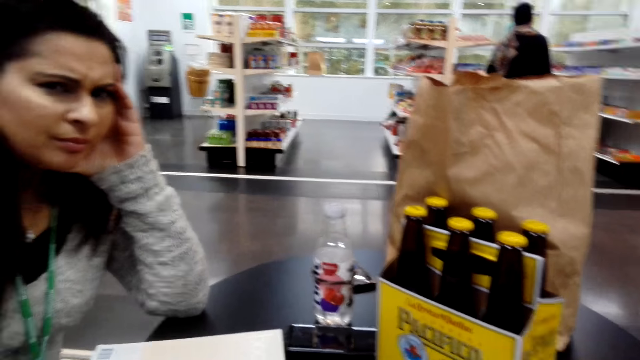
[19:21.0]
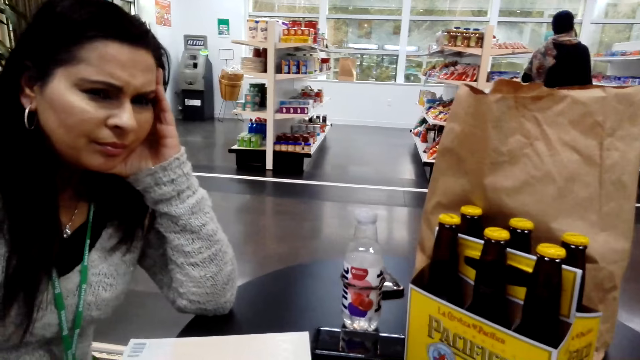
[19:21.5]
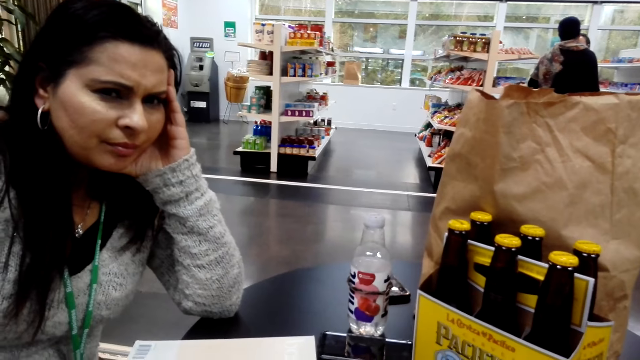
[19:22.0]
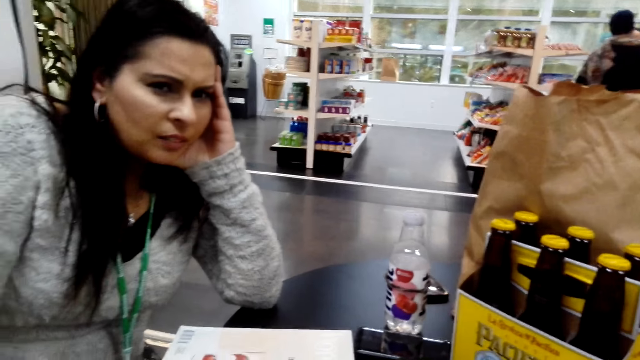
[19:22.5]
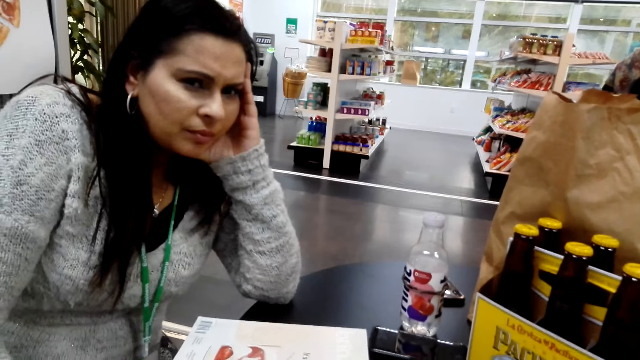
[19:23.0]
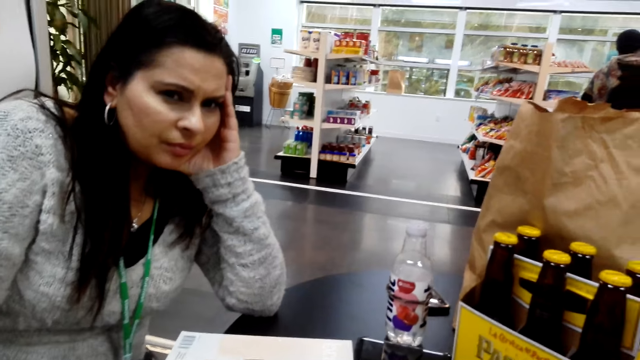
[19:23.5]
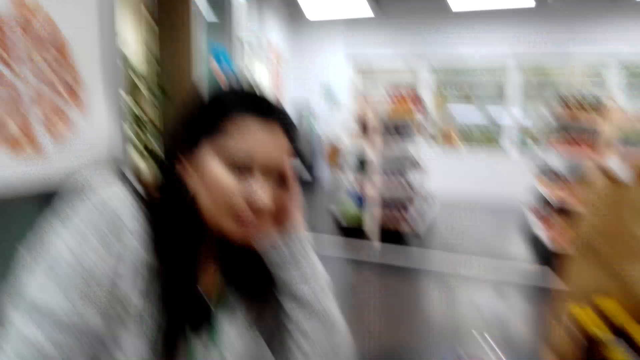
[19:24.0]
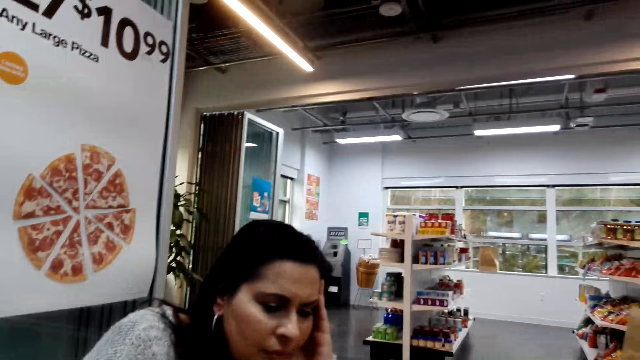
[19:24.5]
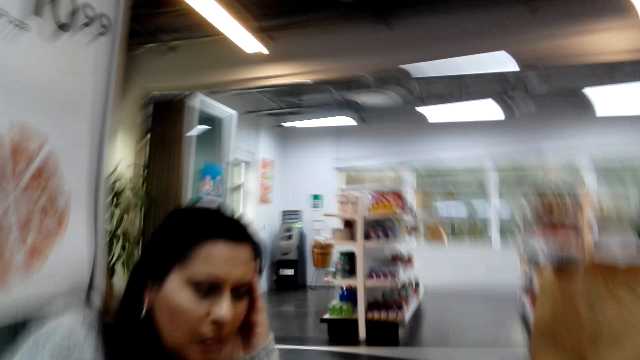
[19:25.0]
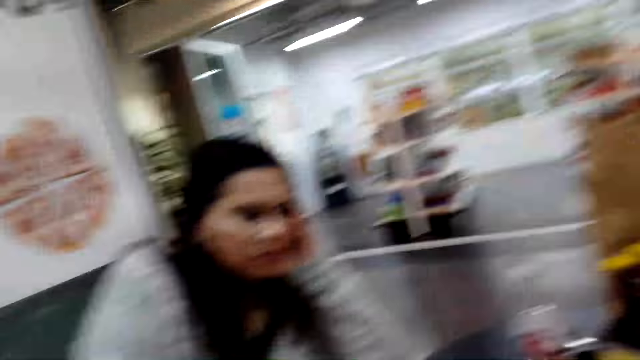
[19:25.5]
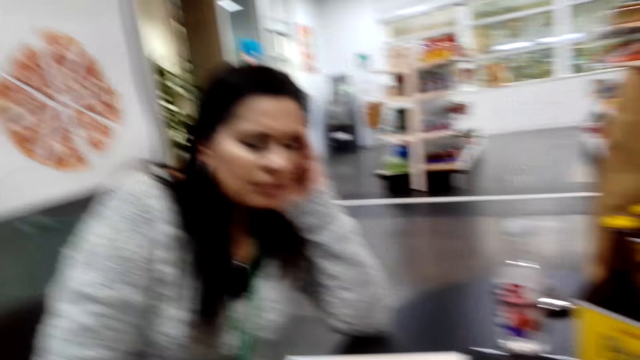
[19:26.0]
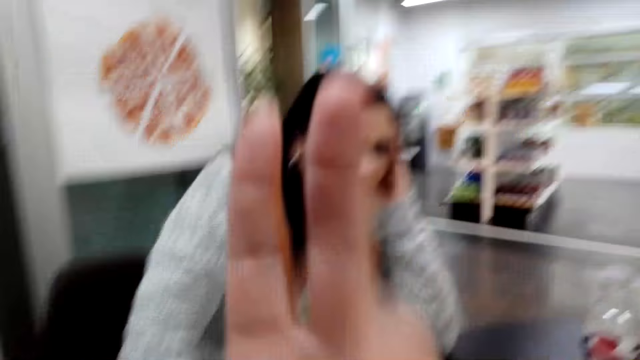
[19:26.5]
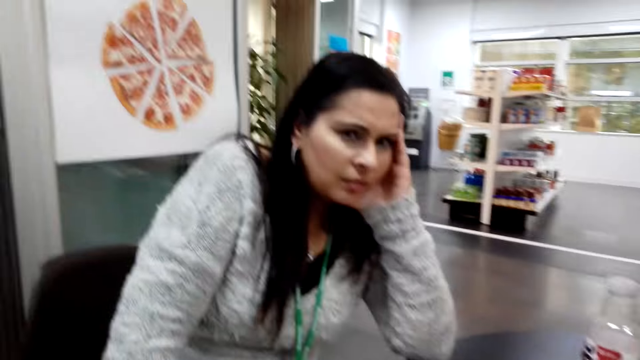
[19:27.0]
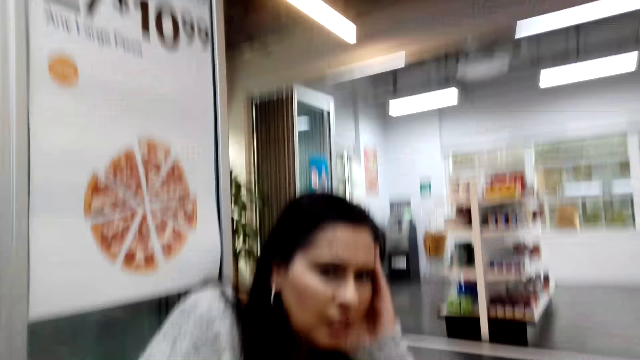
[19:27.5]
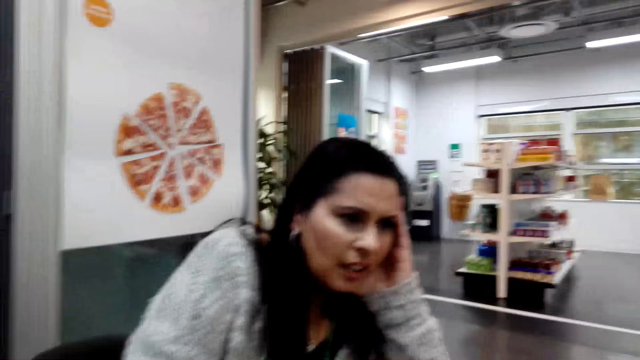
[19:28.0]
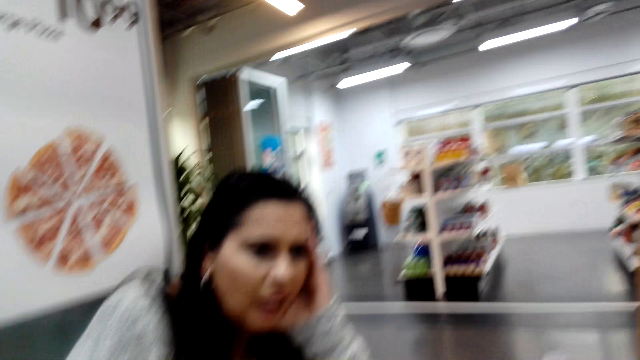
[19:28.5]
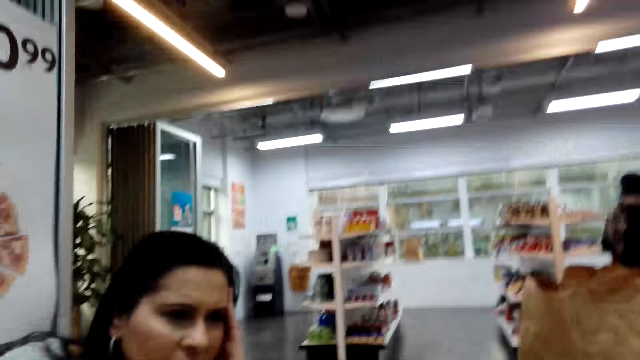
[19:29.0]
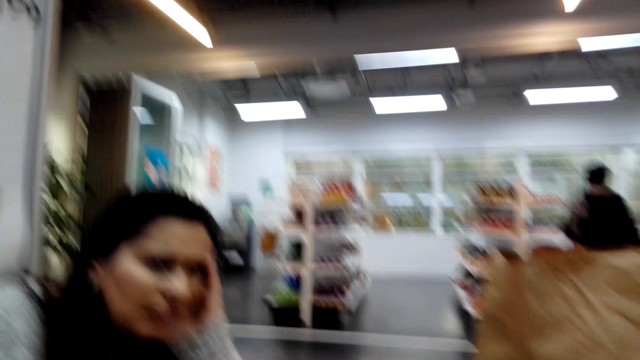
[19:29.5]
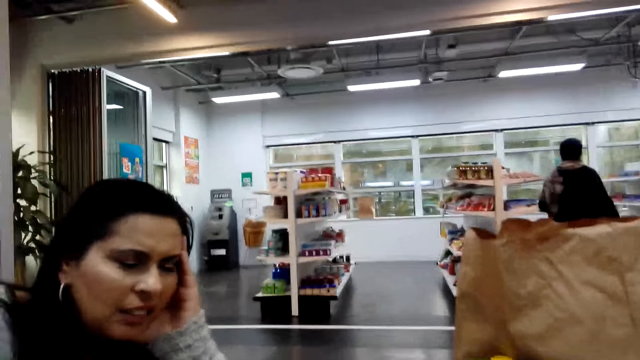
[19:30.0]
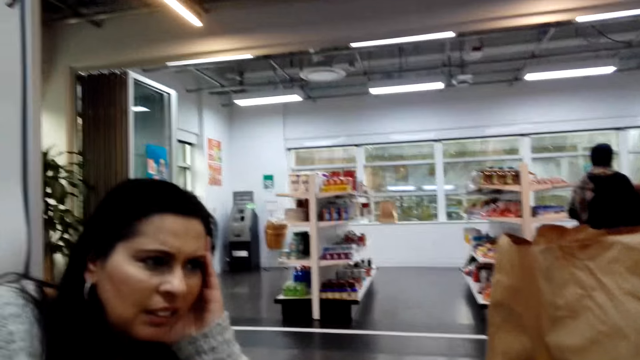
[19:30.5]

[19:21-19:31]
A person listens to the camera wearer. The camera wearer raises a hand. The person listens to the camera wearer.

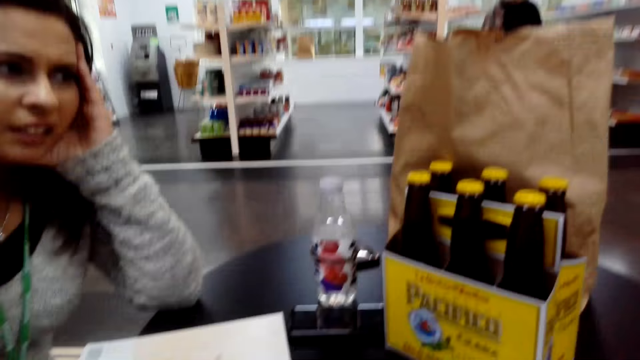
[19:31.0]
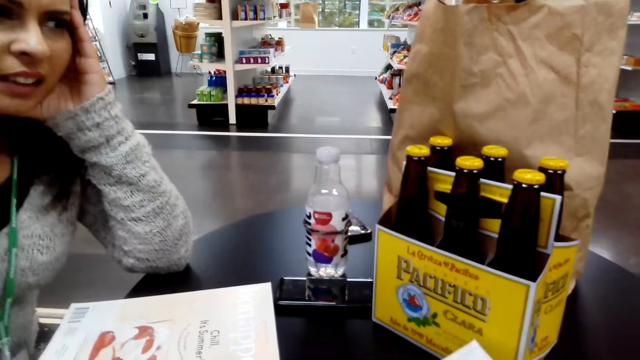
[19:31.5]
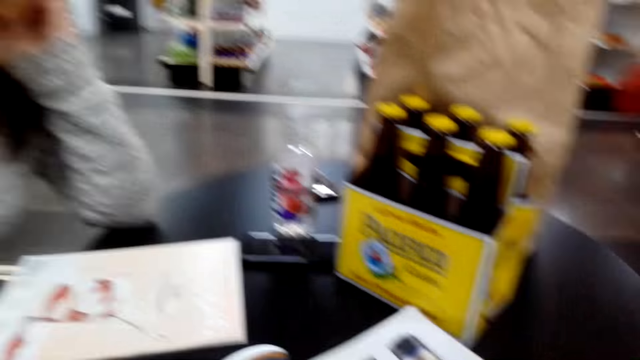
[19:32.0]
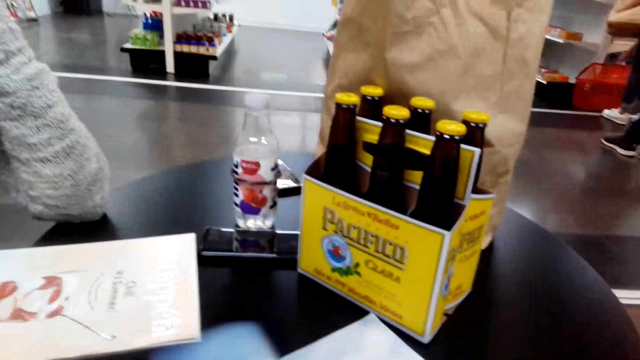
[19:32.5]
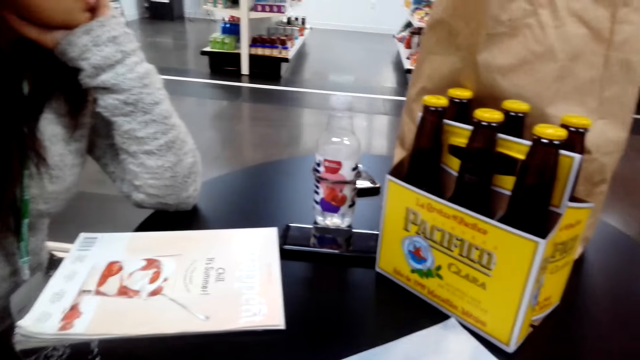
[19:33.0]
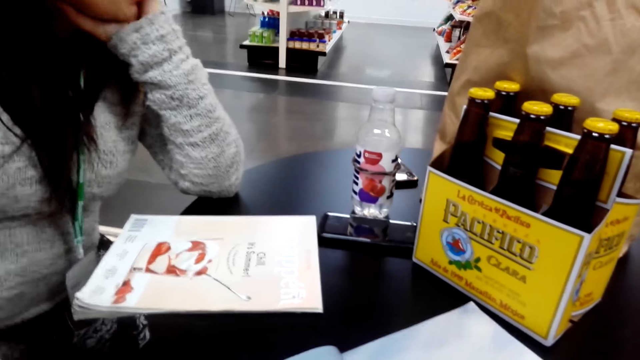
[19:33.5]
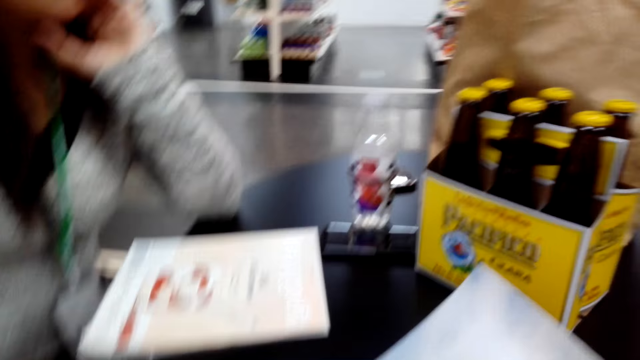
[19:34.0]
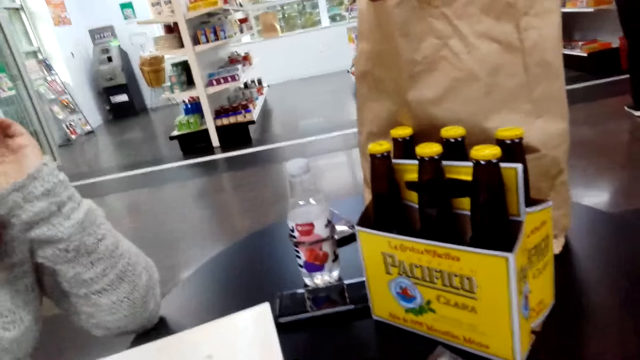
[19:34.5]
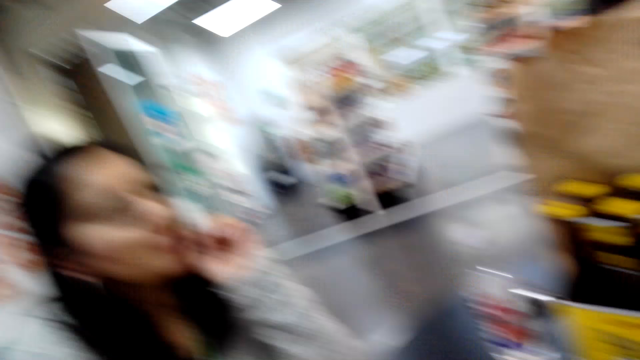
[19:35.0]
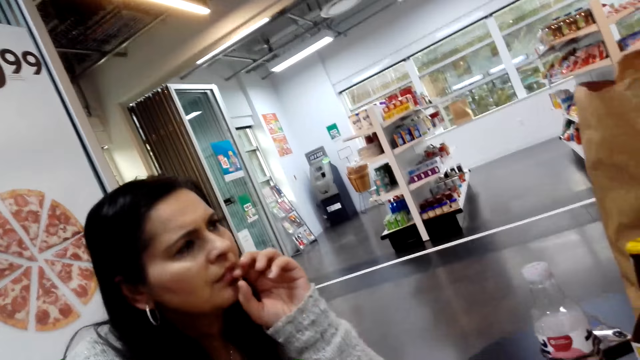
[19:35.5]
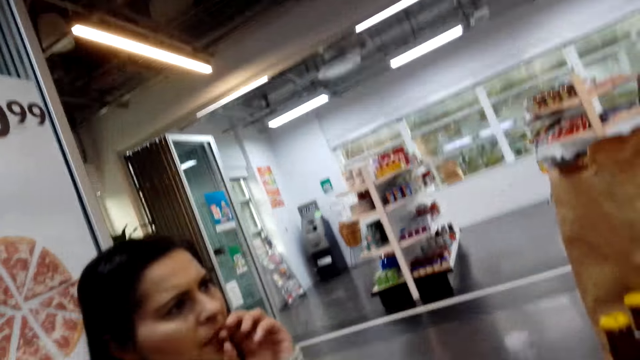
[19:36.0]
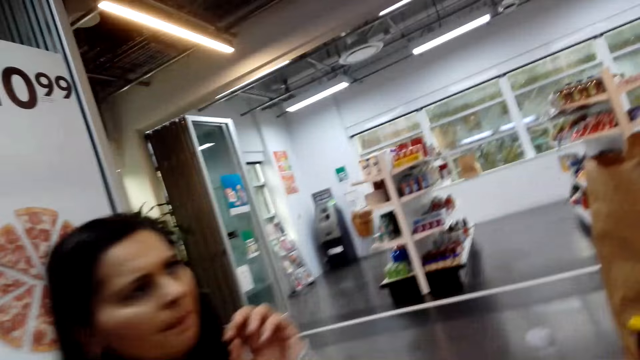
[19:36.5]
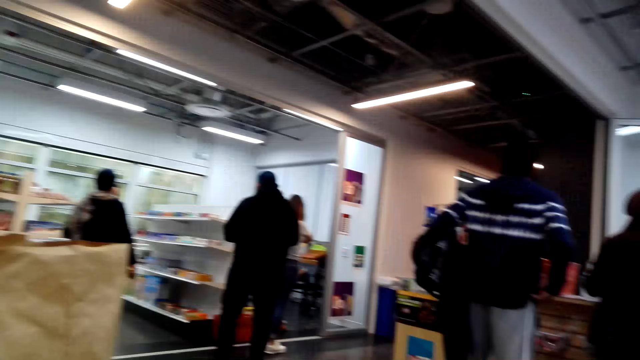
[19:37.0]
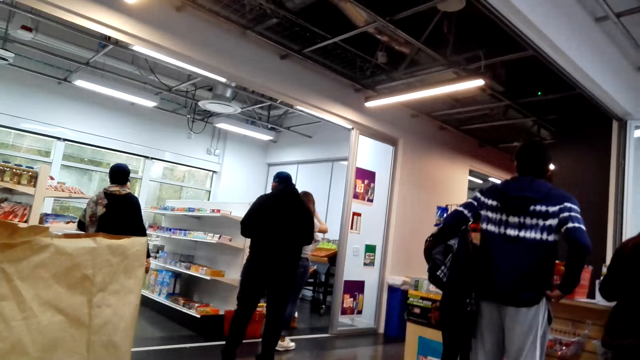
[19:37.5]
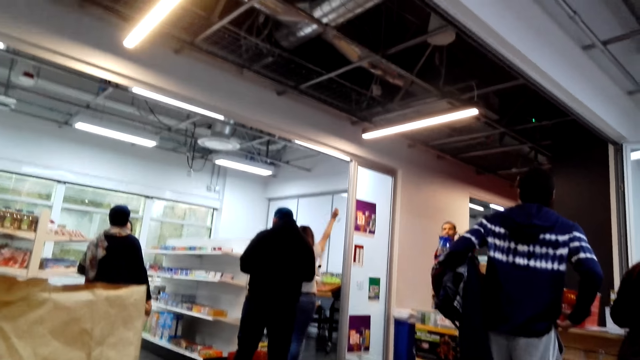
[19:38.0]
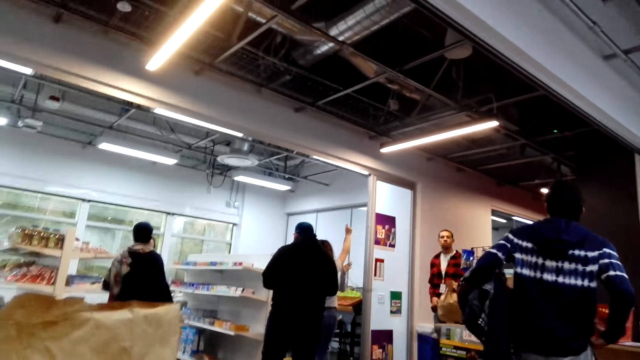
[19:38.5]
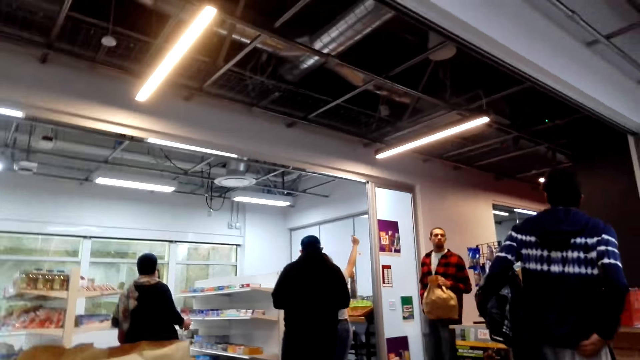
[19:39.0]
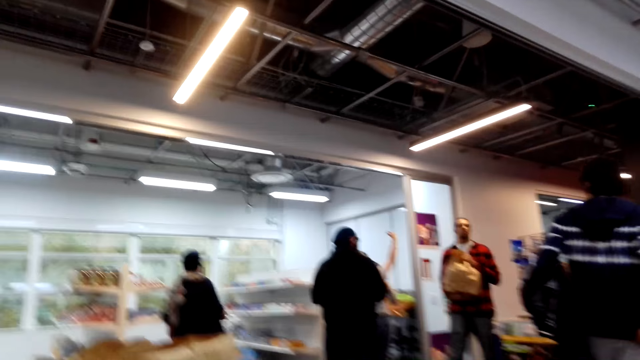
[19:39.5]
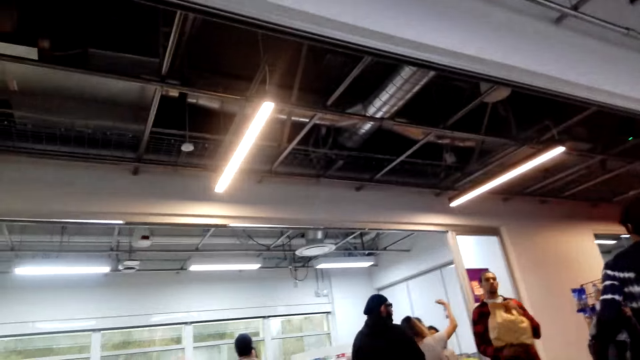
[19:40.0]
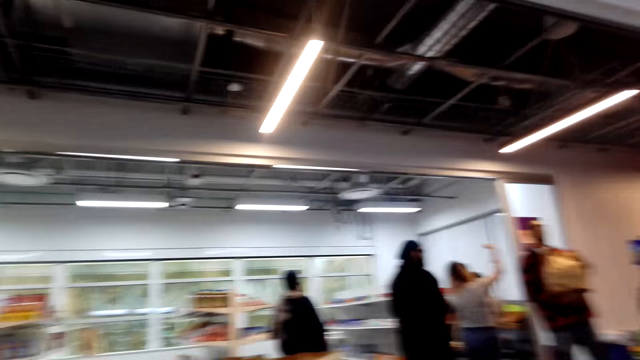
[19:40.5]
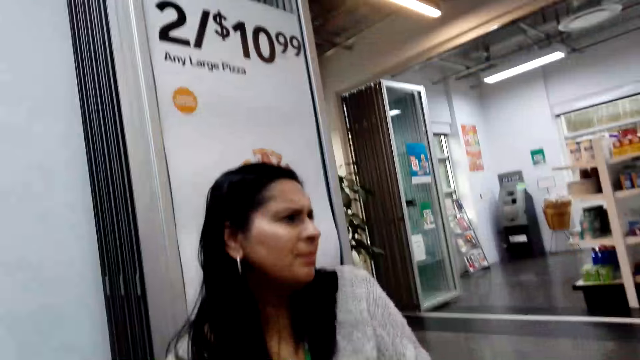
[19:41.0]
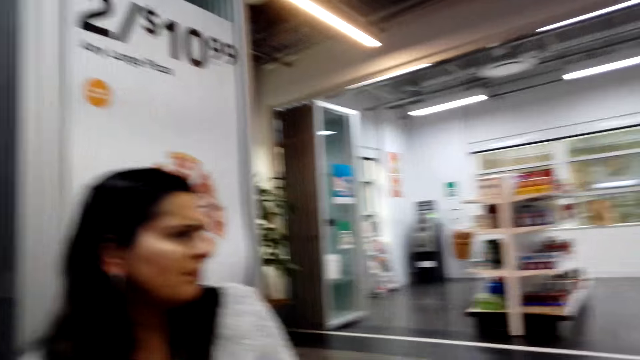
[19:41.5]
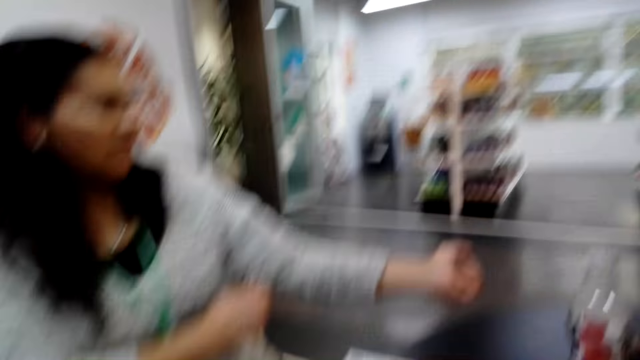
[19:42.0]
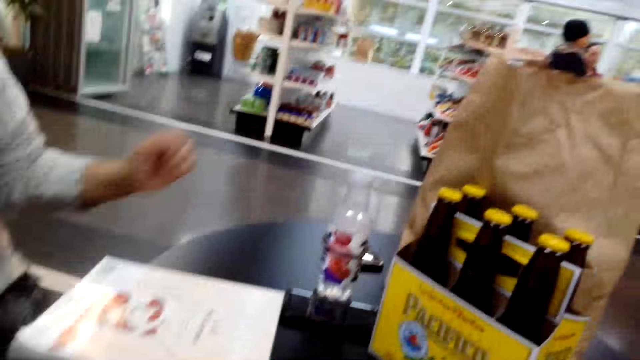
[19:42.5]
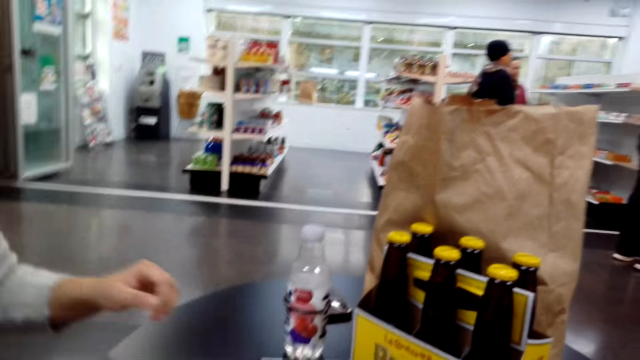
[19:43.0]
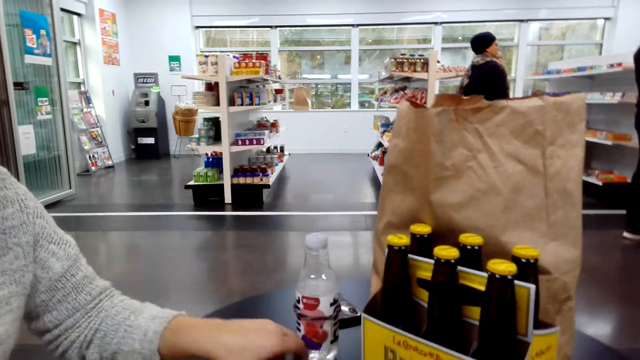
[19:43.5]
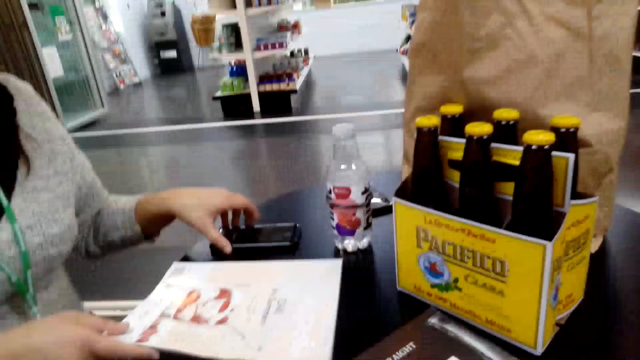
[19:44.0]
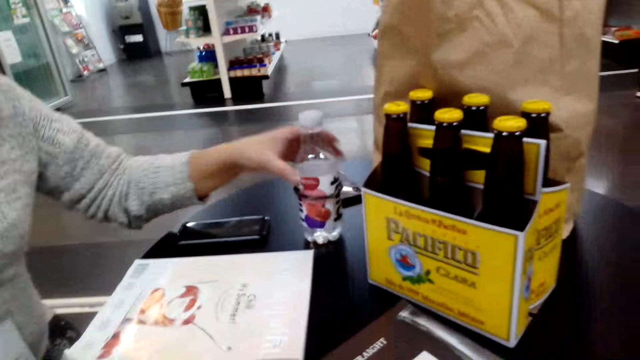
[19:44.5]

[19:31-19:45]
The camera wearer opens a page on the book. They look around. They look aside. A woman pulls the sleeve of her shirt. She pulls a phone on the table. She touches the bottle.
